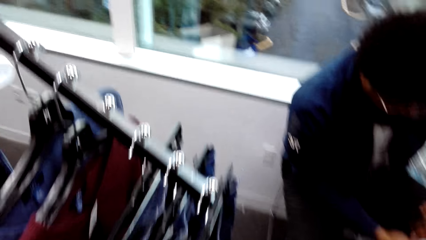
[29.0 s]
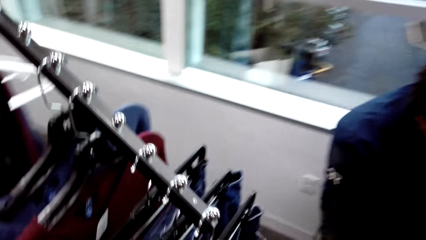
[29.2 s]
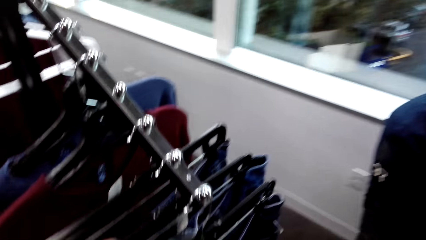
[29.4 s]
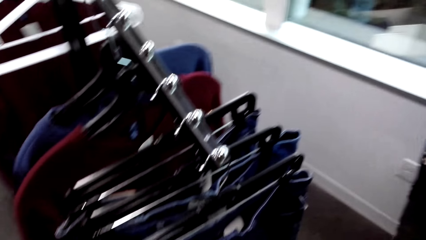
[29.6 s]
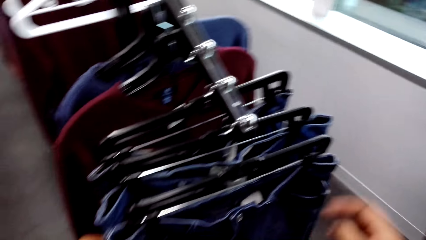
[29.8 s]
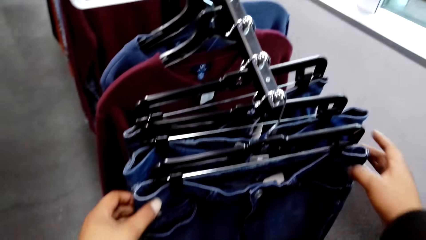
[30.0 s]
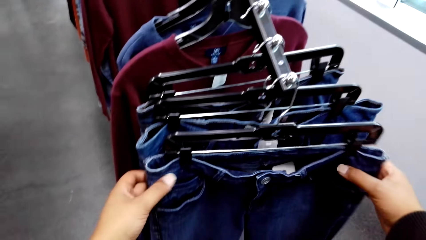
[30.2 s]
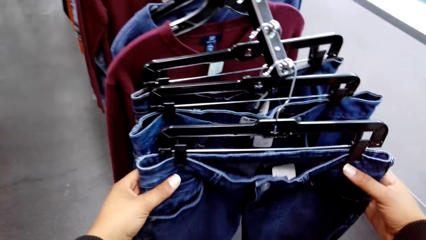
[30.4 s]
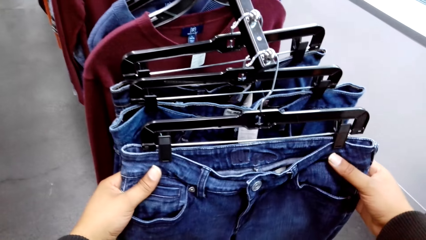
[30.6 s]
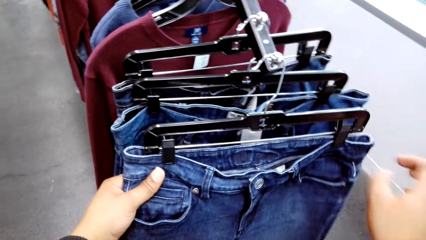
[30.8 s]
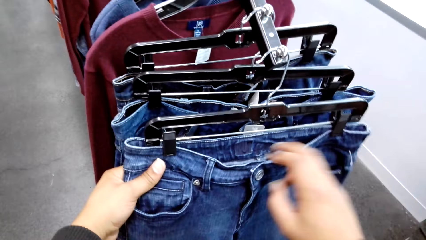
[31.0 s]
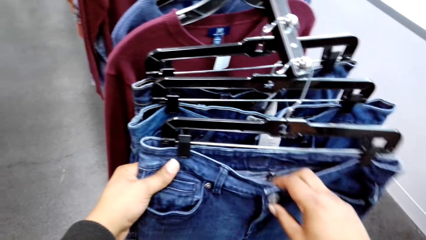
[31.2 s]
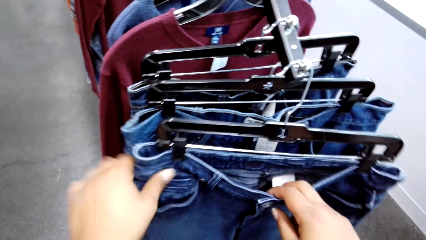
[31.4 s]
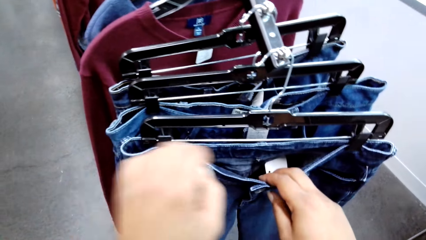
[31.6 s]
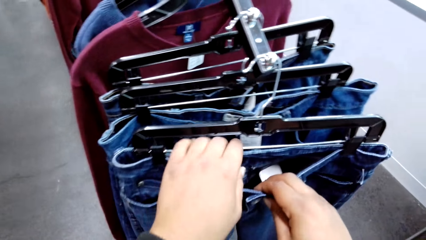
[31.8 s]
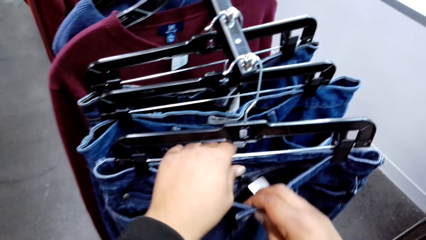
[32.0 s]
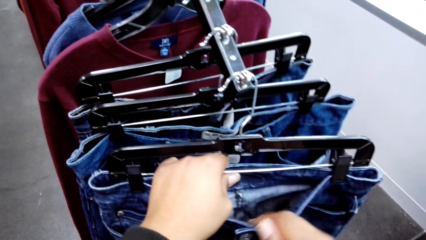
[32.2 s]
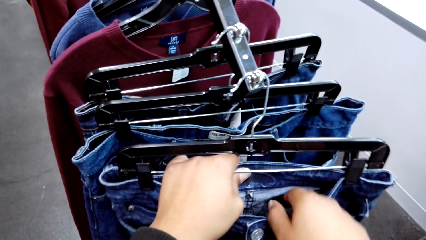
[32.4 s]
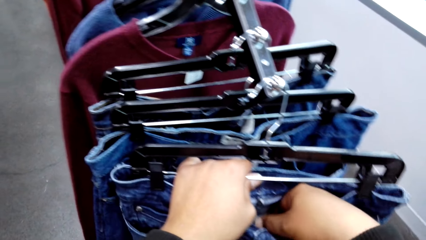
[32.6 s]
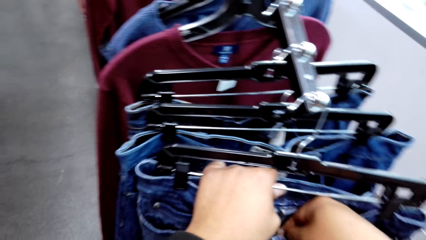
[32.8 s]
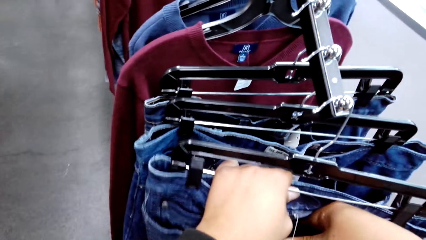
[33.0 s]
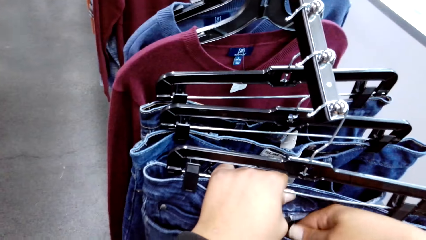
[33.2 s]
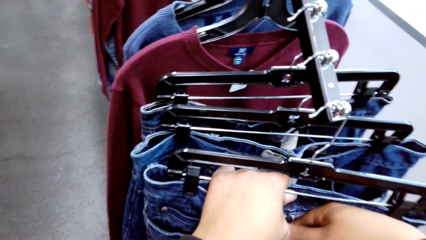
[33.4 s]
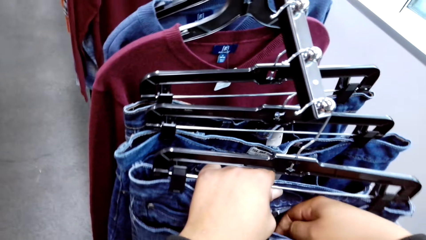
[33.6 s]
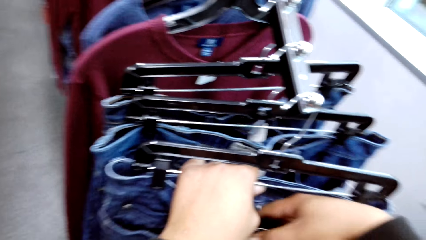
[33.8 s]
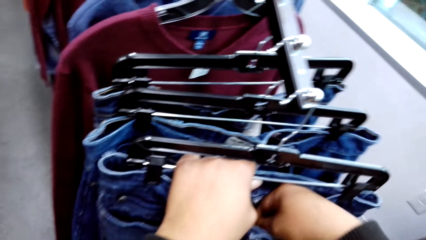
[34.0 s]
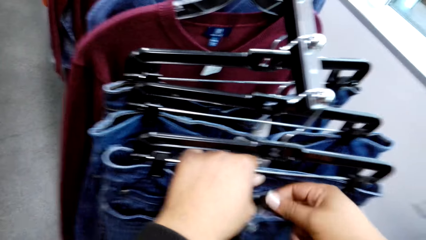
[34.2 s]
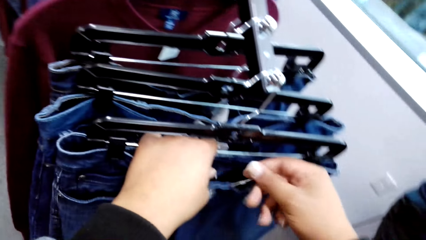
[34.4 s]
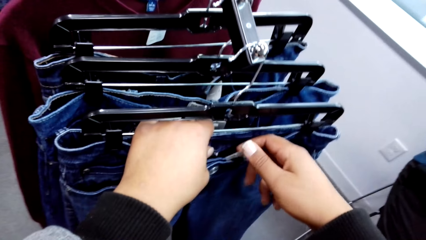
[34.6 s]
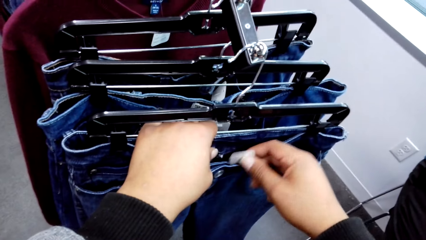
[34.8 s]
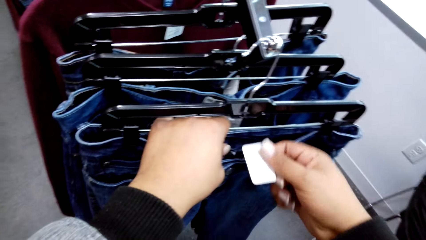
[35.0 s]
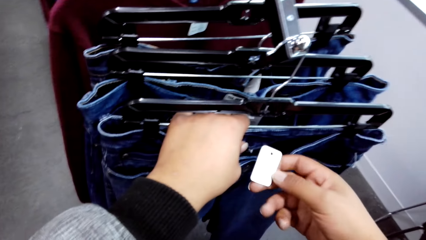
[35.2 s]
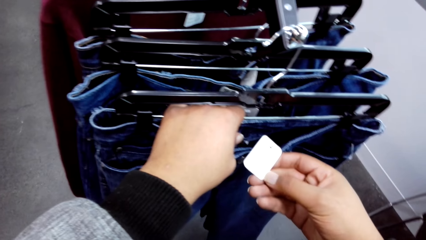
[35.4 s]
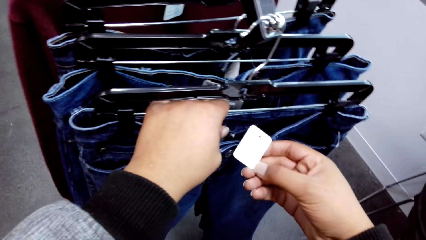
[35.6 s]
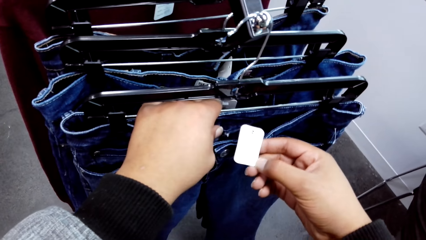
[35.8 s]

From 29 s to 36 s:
The camera wearer holds a pair of jeans on a hanger on a clothes rack with his hands. He looks at the price tag on the trousers on the hanger. He holds a label on the pair of jeans with his right hand.

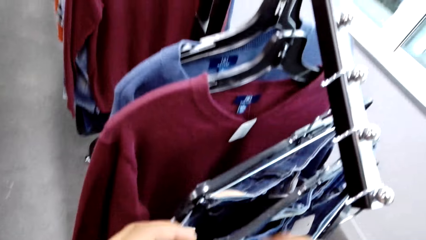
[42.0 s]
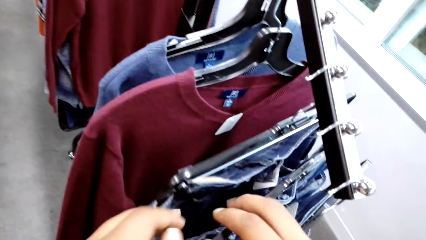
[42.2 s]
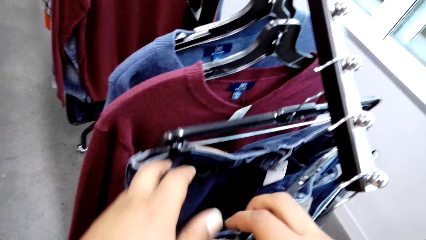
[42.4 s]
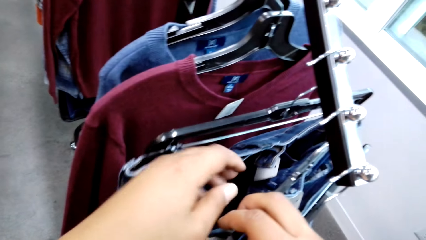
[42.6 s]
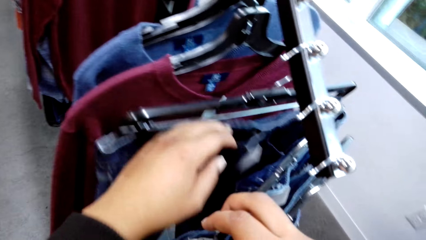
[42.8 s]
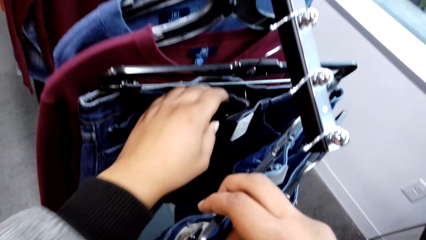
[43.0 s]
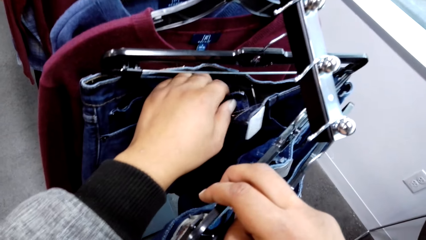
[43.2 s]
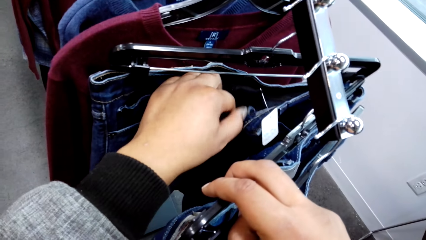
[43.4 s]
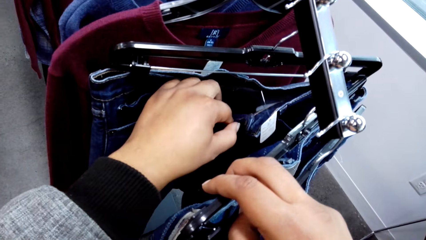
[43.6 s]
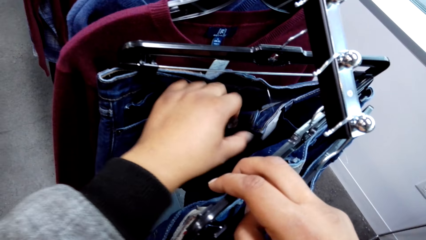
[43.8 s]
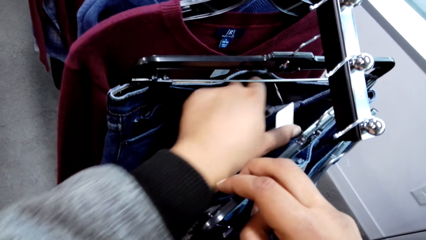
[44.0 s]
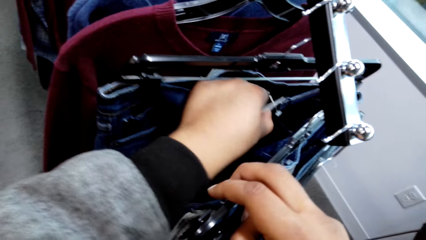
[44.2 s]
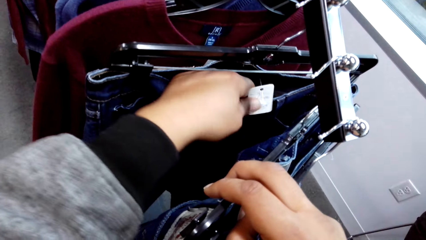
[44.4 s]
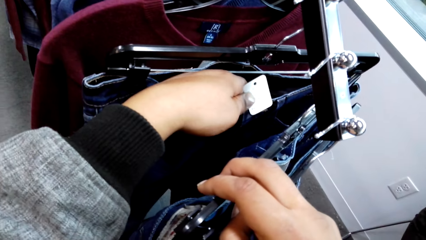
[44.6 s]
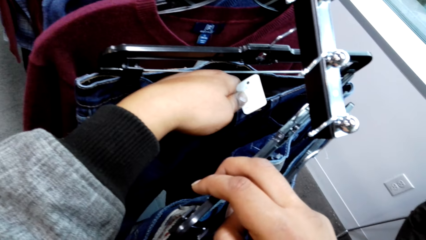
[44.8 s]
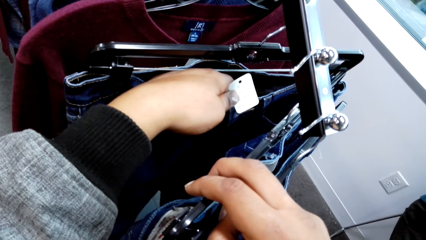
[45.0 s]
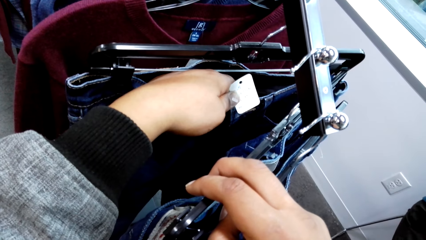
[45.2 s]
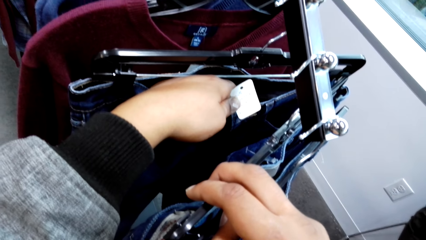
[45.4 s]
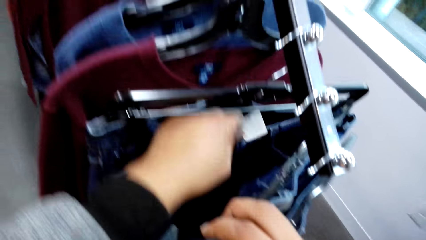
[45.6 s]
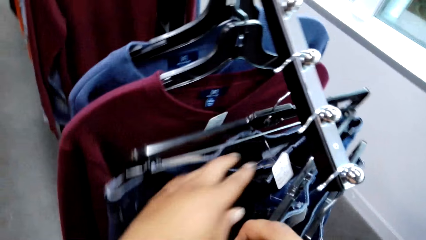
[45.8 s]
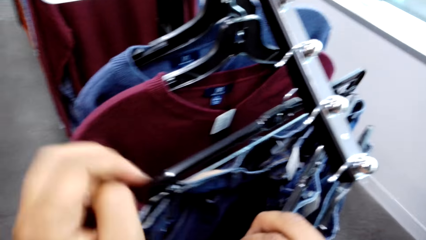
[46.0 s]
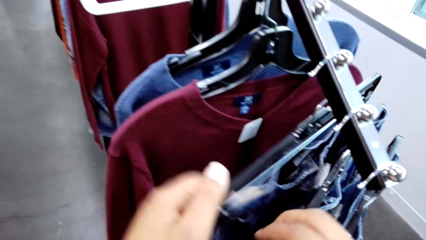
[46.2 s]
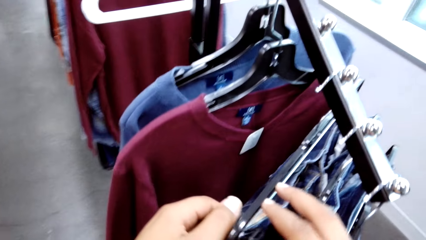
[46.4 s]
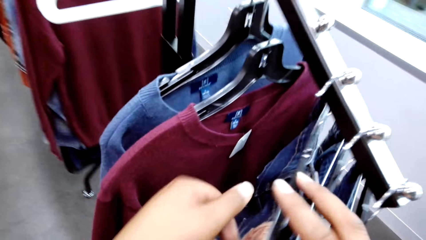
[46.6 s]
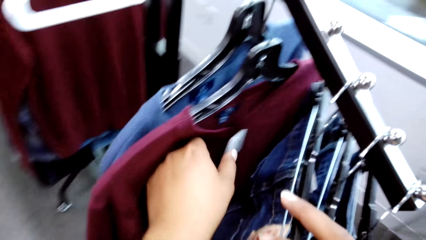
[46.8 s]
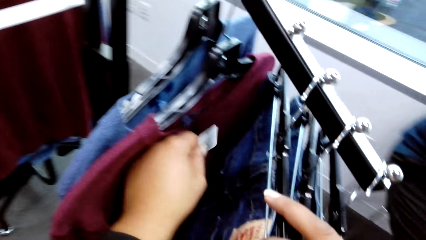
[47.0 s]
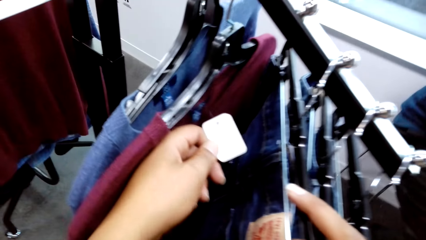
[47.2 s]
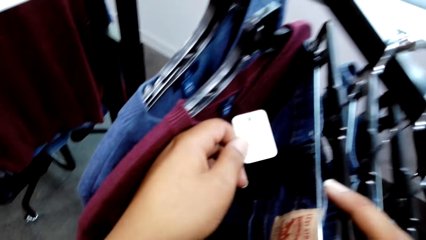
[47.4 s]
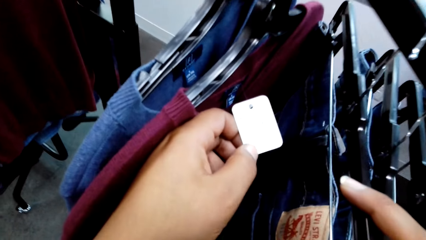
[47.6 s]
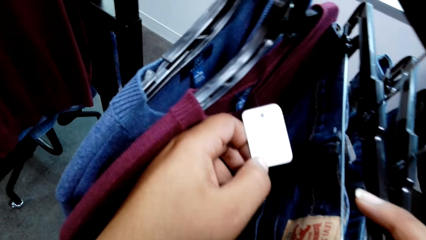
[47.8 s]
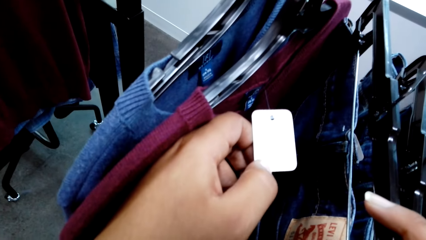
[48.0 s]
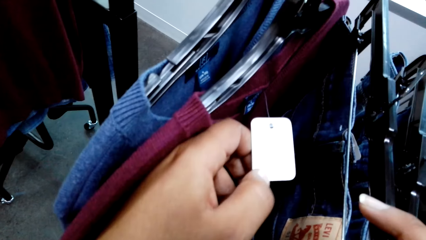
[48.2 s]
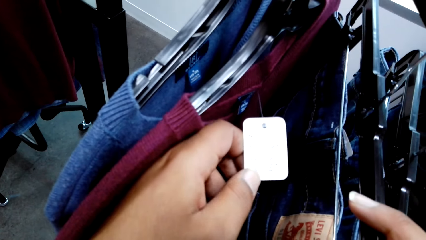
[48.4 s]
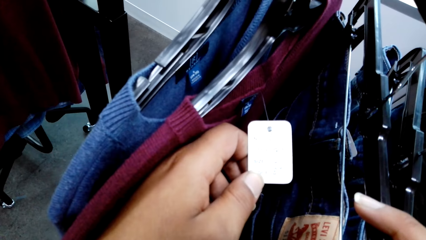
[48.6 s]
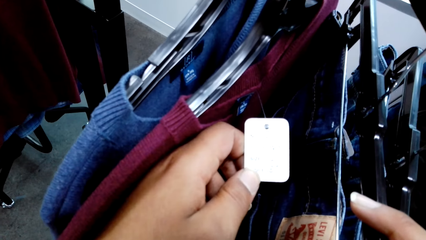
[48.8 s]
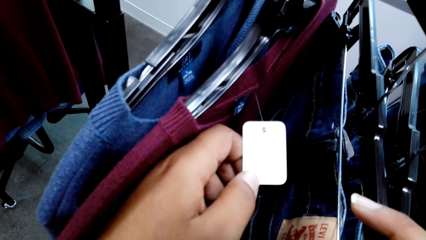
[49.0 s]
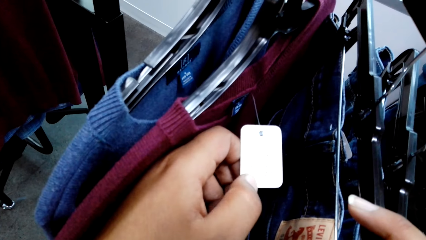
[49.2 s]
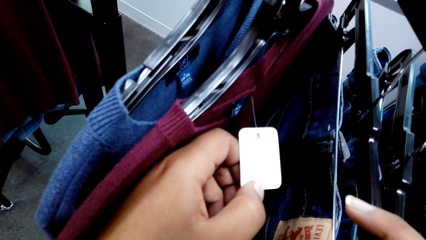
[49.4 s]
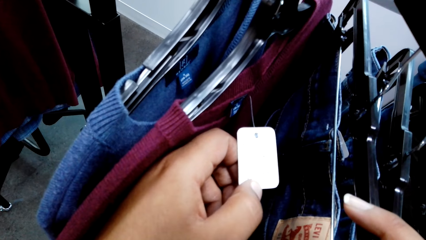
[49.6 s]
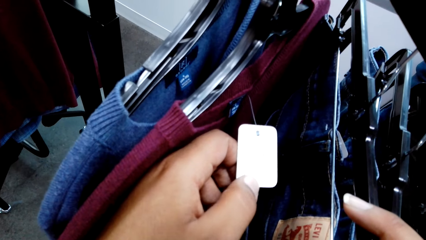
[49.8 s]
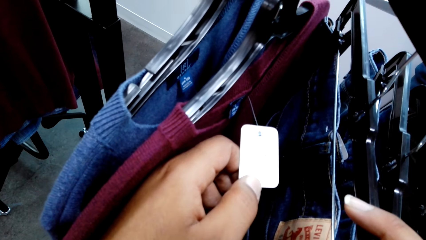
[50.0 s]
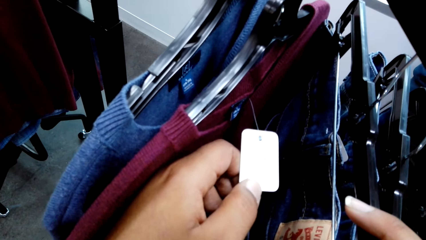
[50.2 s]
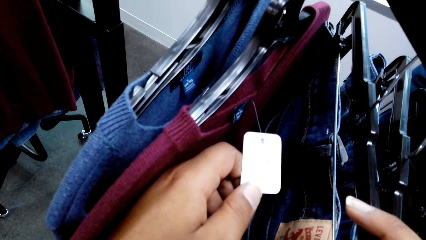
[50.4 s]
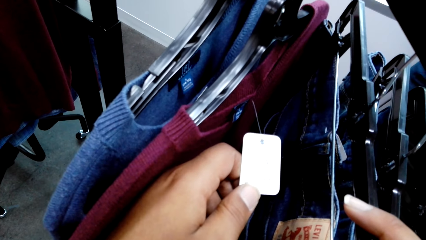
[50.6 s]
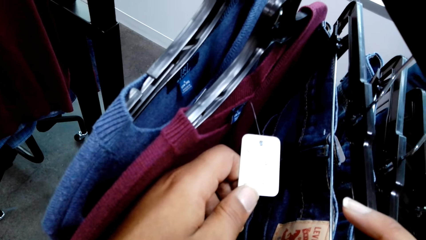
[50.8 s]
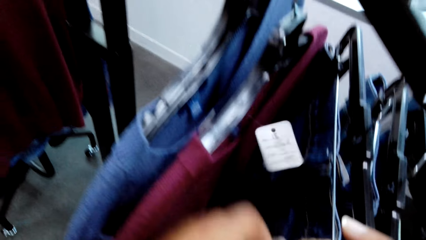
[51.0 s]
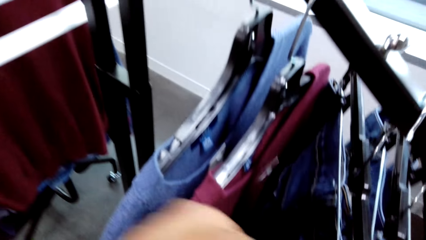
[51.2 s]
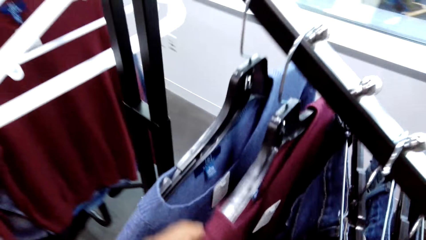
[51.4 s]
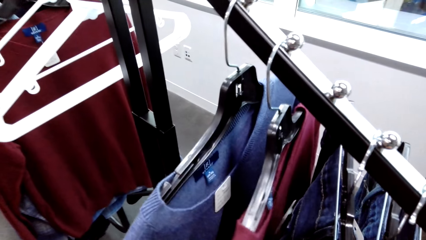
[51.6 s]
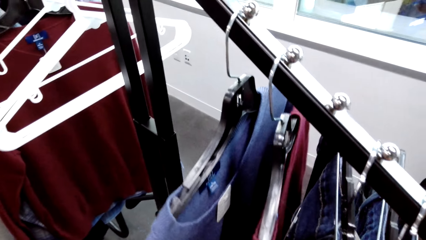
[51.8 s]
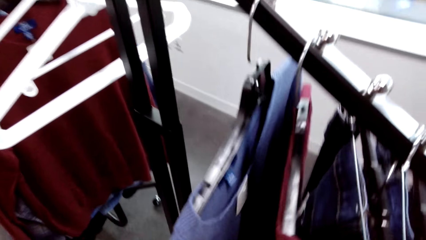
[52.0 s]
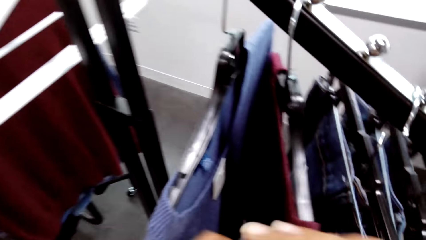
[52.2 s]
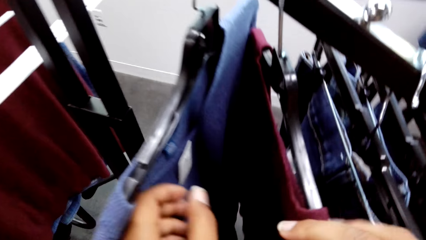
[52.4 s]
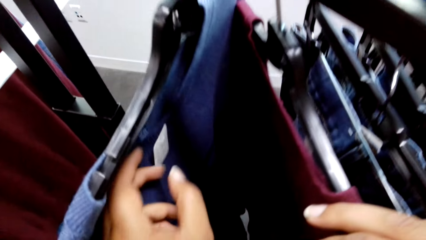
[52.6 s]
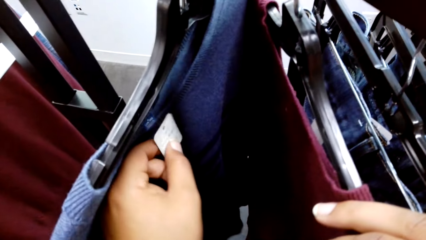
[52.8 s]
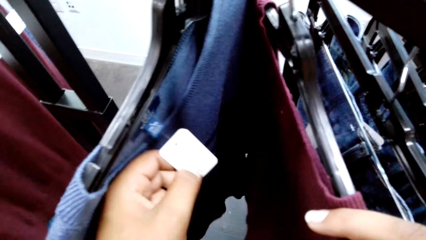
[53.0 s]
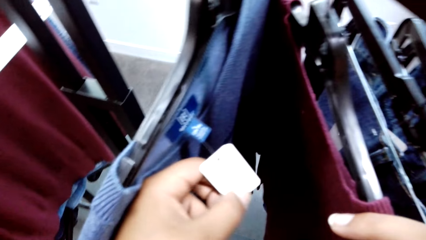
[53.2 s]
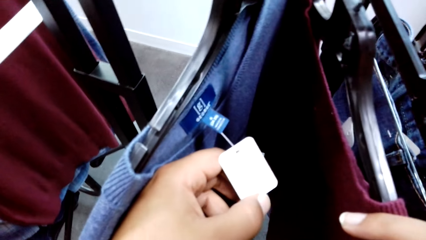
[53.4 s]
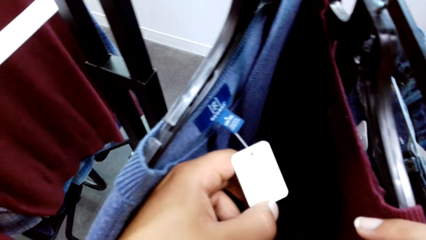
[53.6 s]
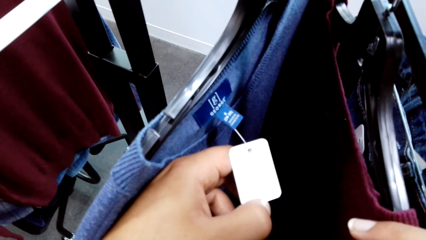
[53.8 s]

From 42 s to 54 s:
The camera wearer touches a pair of jeans on a hanger on the clothes rack with his left hand. He holds a label on the pair of jeans with his left hand. He holds a label on a sweater on a hanger on the clothes rack with his left hand. He looks at the price tags on the sweaters. He holds a label on a sweater on a hanger on the clothes rack with his left hand.
